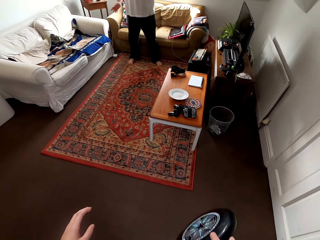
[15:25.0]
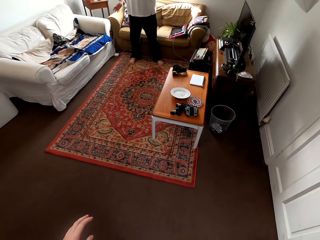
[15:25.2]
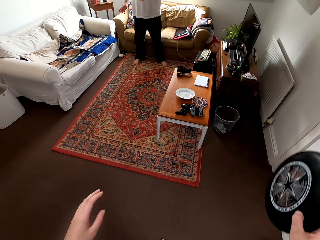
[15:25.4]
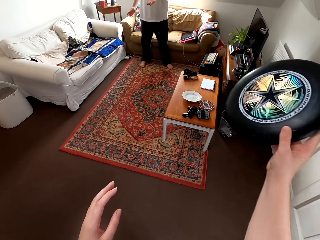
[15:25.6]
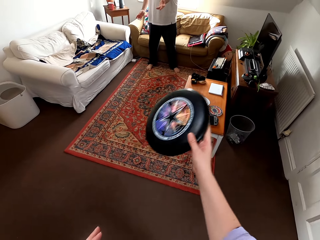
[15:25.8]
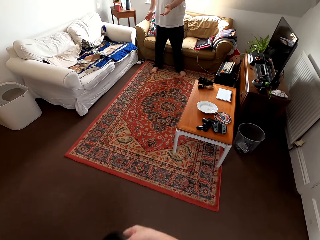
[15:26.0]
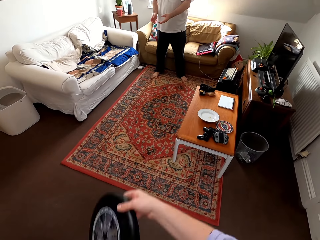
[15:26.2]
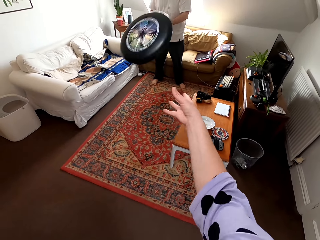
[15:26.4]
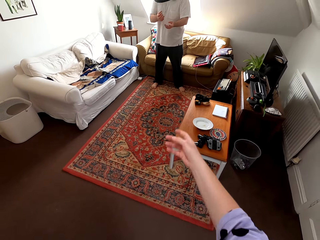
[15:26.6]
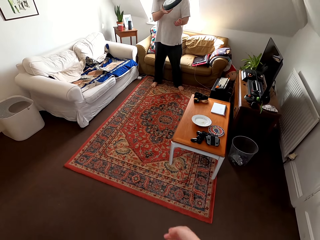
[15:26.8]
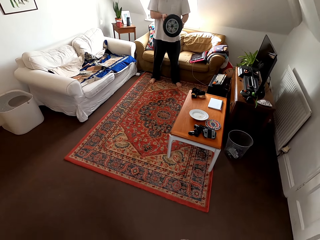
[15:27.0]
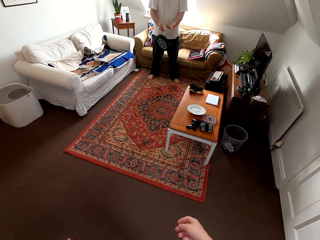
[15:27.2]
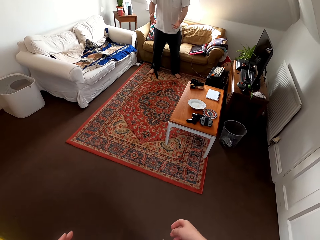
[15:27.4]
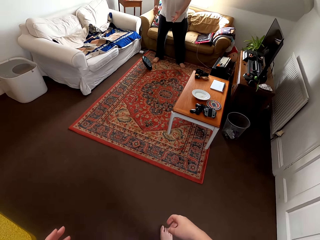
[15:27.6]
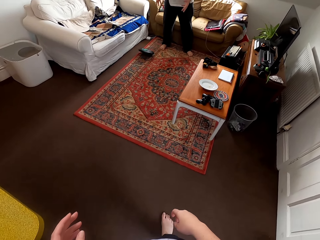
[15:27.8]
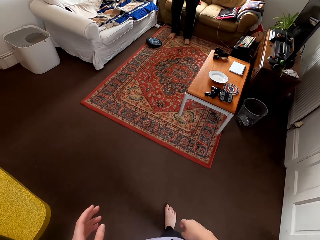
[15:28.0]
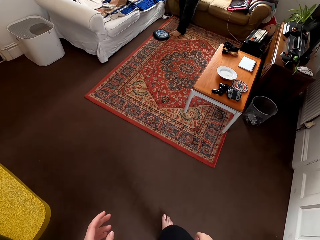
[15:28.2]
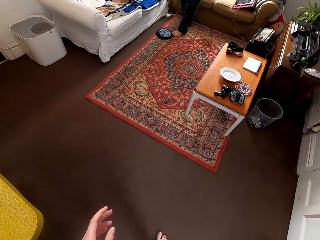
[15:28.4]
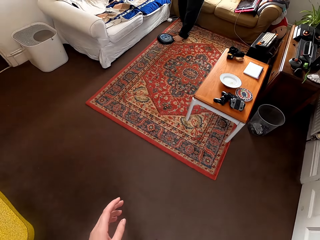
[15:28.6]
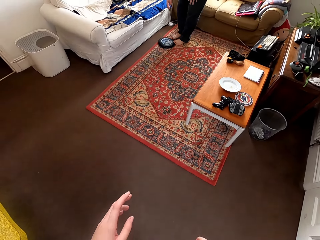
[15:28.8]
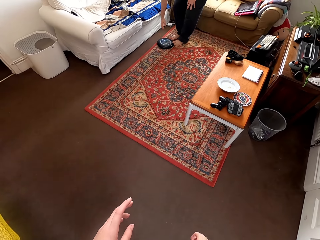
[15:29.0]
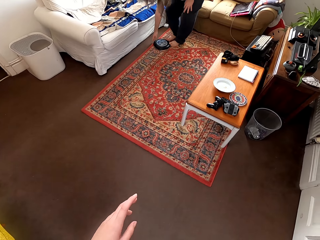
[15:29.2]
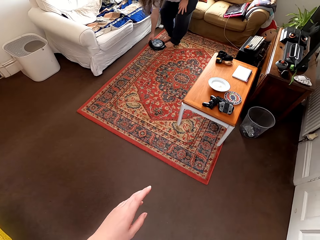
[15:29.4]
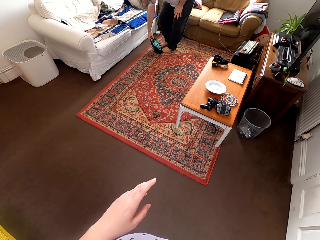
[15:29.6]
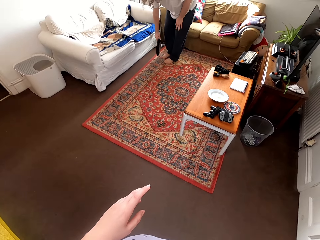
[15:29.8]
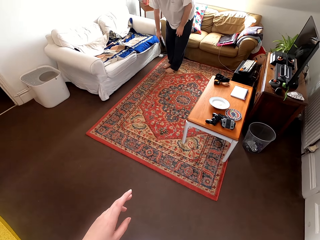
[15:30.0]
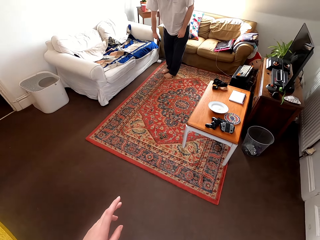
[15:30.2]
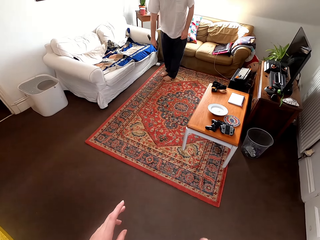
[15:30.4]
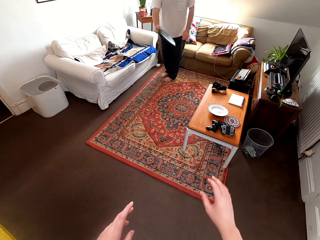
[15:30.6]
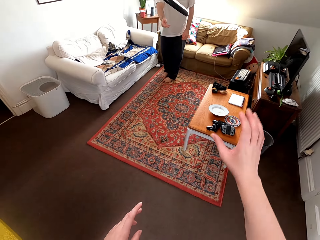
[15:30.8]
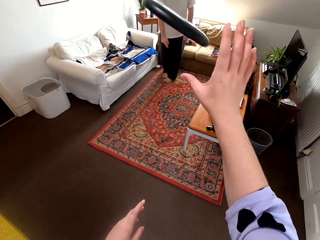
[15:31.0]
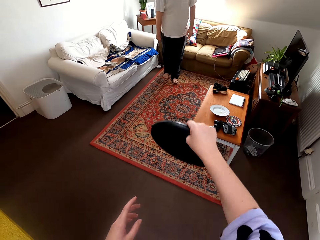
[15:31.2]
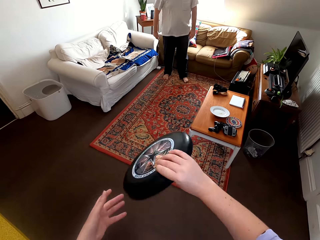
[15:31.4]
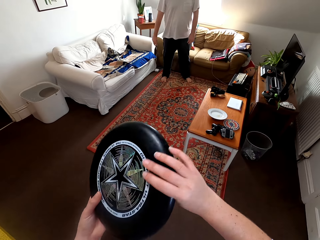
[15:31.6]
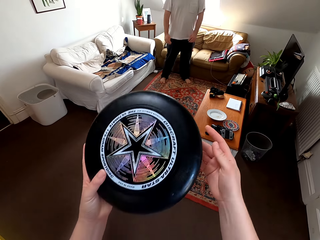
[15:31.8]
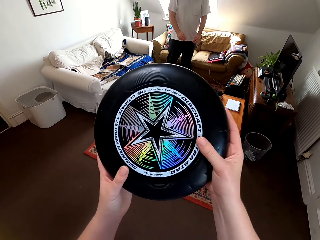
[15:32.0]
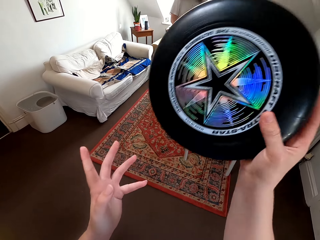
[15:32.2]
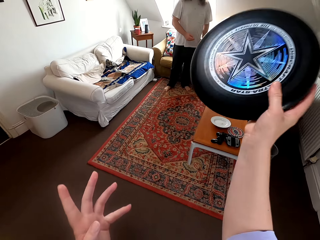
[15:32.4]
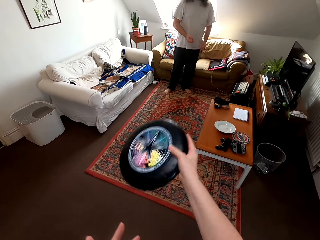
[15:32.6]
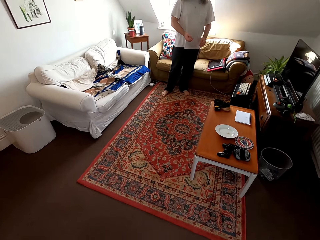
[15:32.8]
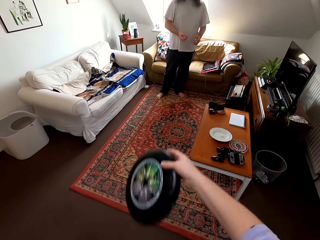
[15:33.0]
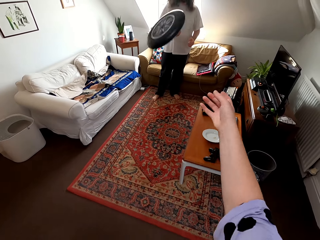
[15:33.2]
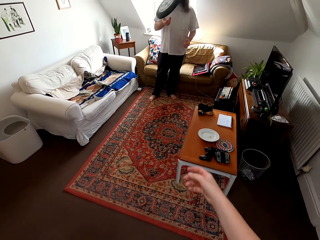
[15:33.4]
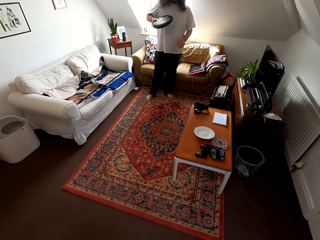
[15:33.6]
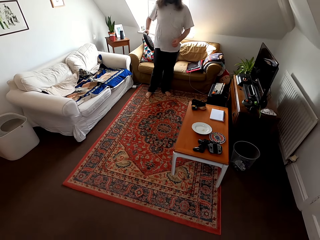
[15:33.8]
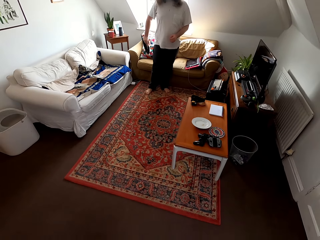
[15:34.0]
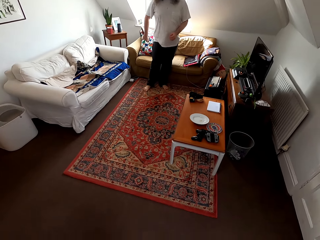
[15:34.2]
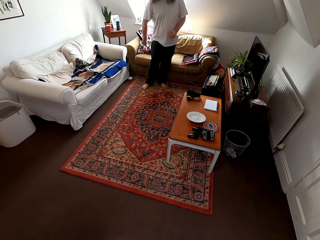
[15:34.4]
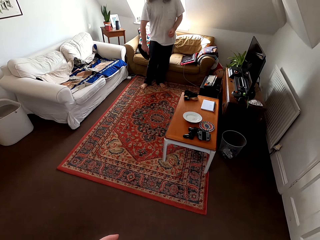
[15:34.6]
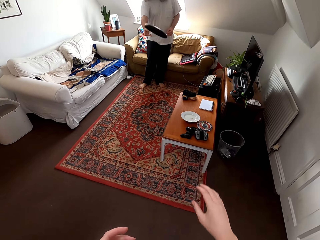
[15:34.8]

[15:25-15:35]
A man drops a frisbee. The man bends towards the floor. The camera wearer picks up the frisbee. The man picks up the disc and stands up. The man plays with the camera wearer using the frisbee.

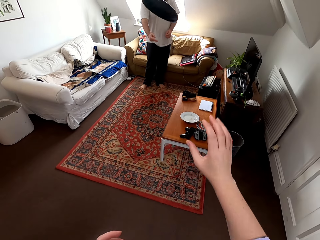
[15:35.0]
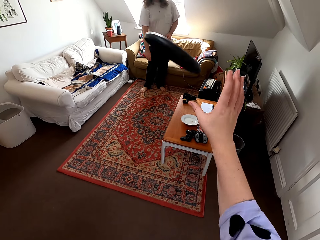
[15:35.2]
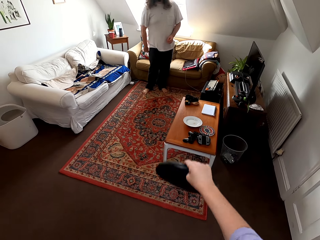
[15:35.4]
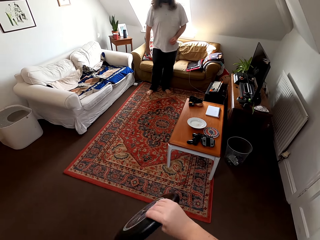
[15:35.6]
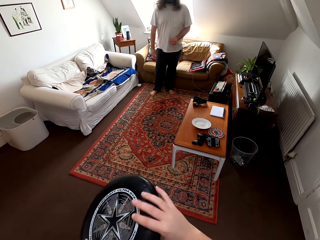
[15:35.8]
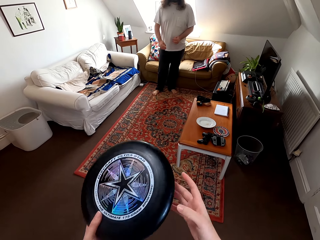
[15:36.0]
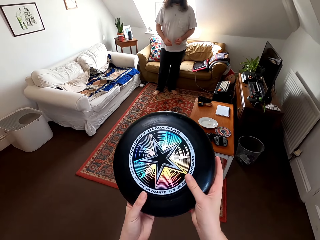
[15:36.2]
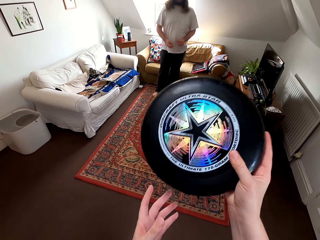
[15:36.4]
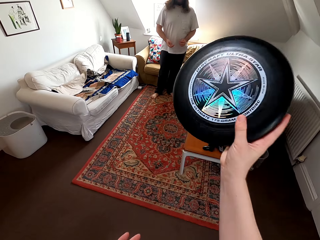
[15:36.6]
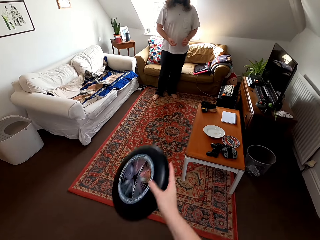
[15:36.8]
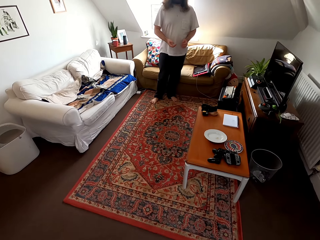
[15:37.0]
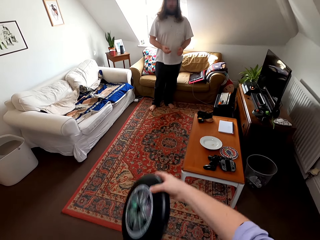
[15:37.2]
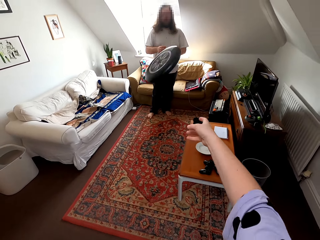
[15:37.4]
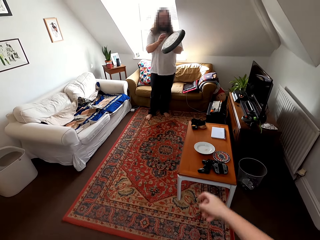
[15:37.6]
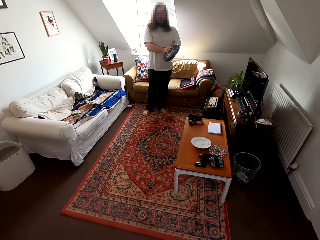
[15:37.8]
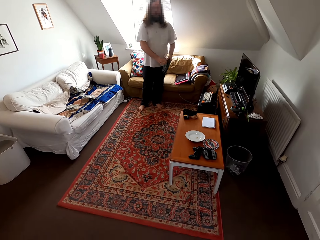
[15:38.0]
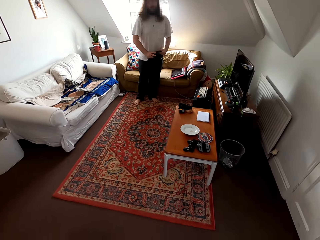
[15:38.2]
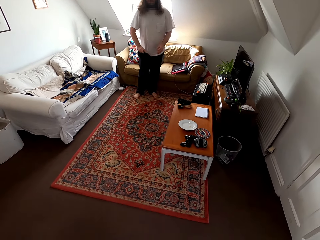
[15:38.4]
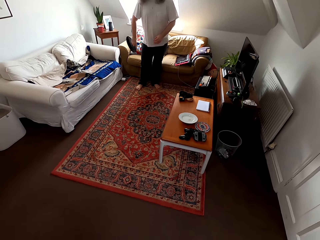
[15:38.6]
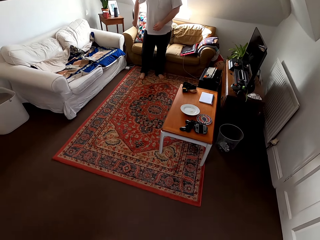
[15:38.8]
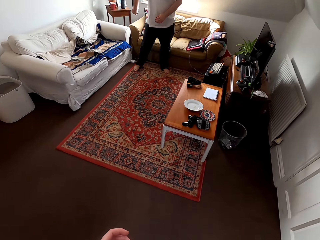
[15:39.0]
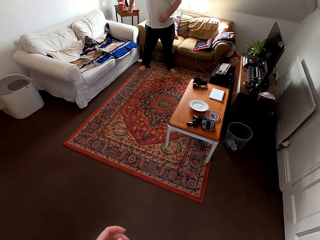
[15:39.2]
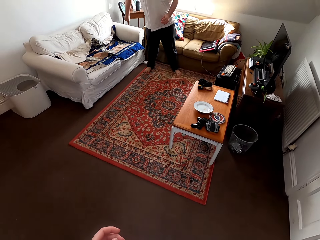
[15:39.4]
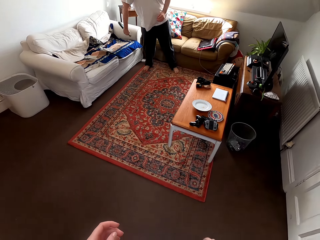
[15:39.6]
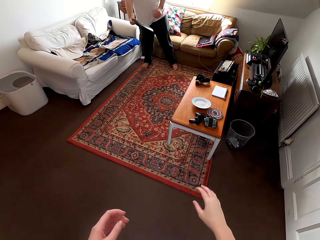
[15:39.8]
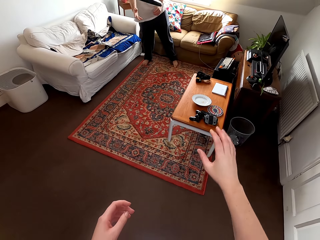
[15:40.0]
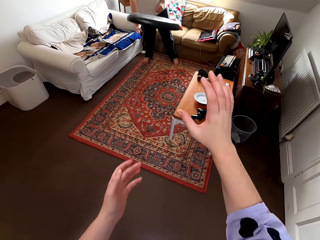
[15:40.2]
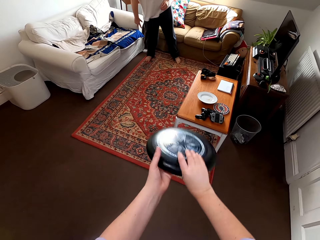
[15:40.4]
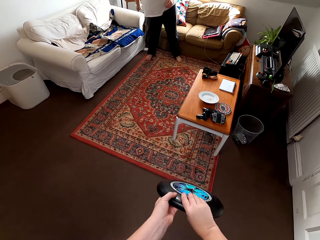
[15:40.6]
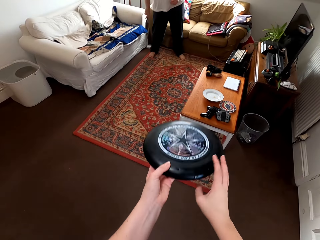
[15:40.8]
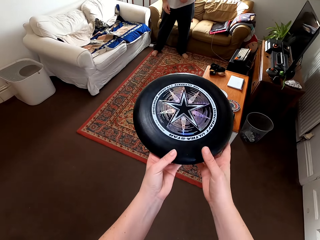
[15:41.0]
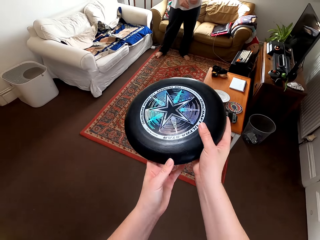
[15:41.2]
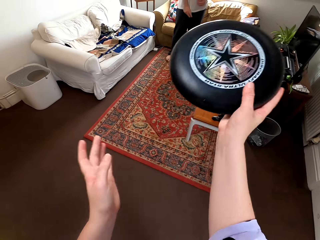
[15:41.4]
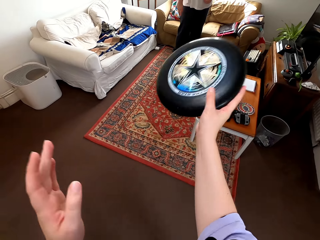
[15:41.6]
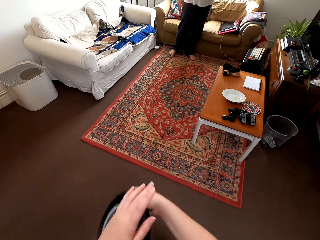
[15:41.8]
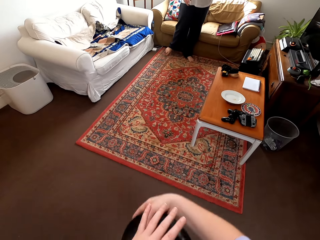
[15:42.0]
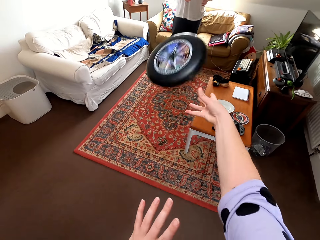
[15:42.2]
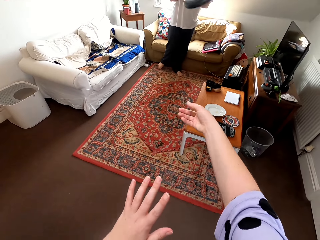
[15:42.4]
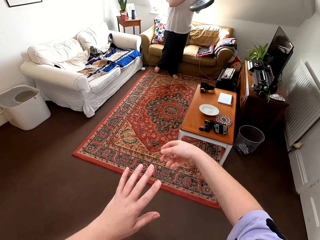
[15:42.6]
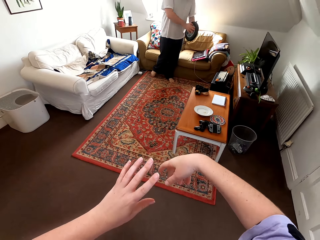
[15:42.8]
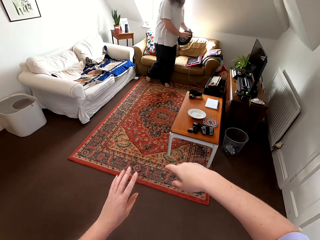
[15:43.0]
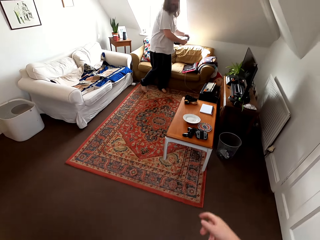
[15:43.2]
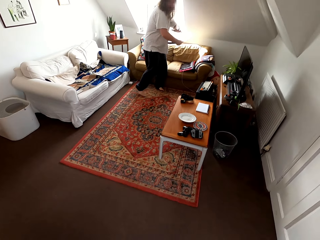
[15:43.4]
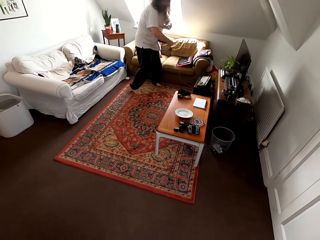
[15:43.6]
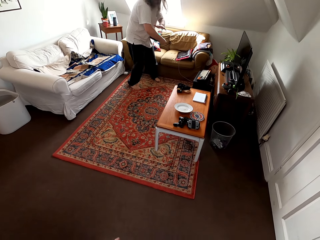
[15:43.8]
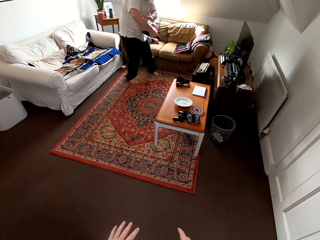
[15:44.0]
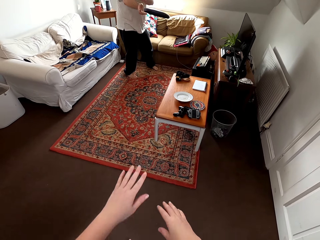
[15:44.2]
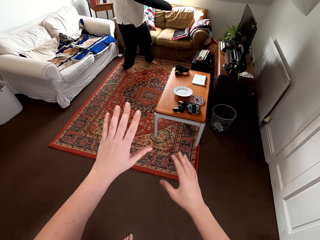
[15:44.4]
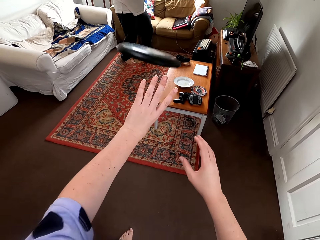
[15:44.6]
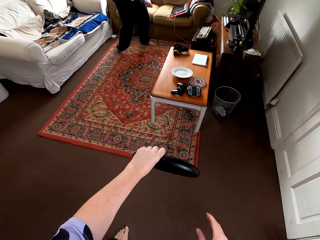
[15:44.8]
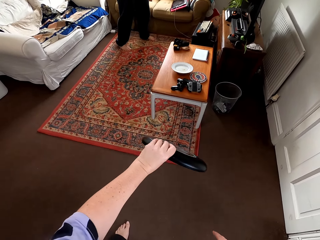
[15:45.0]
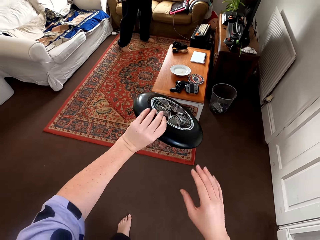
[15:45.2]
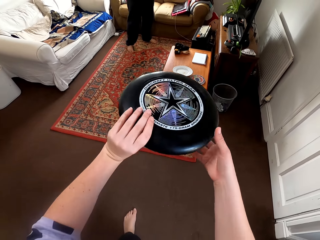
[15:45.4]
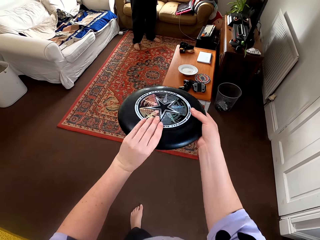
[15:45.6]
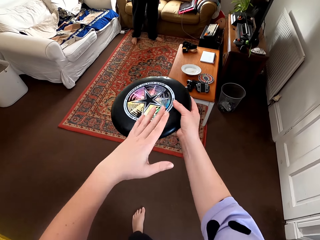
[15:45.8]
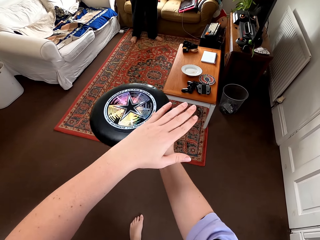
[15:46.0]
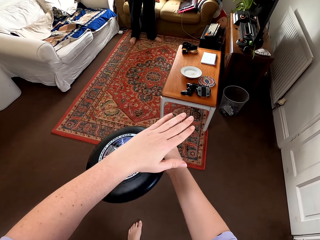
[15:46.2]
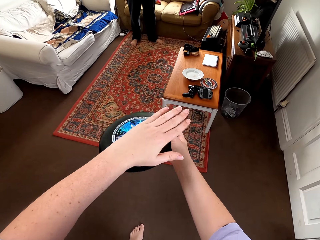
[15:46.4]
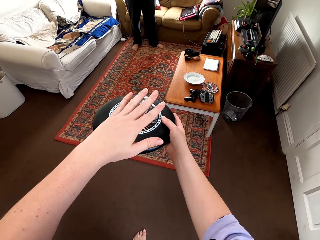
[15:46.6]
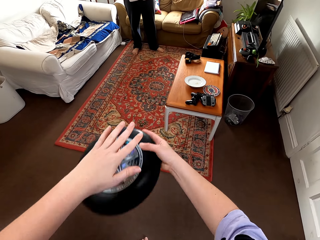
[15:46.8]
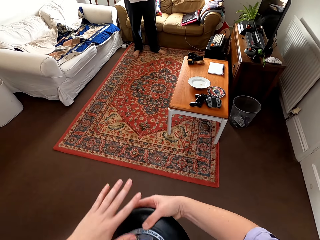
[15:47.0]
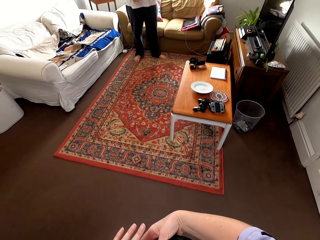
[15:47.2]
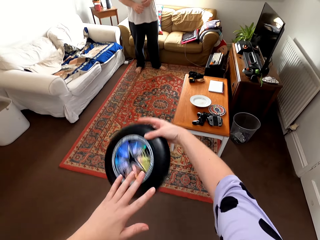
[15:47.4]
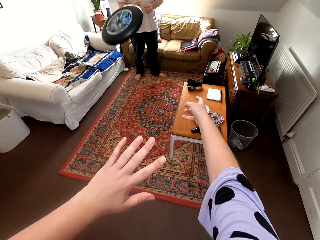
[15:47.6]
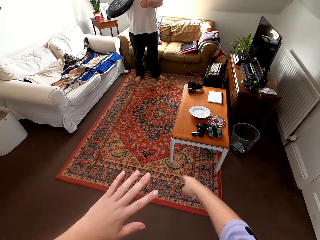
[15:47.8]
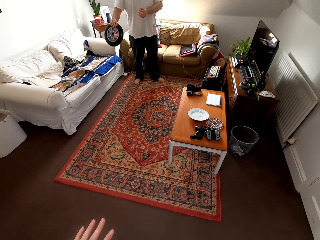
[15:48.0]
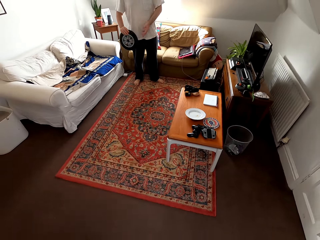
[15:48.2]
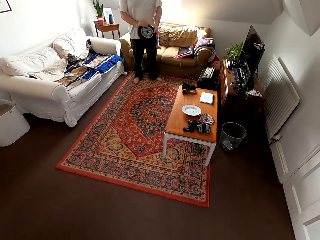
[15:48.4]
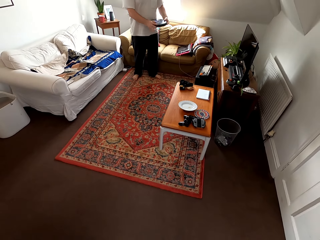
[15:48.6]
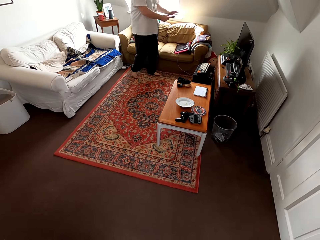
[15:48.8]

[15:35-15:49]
The camera wearer talks to a man. The man plays catch with the camera wearer.
